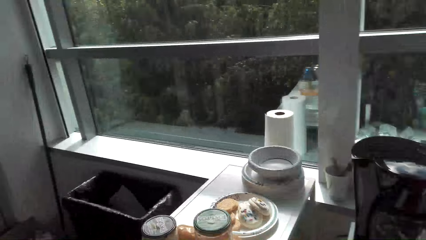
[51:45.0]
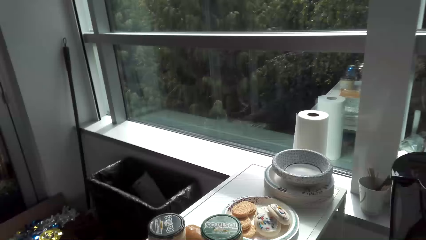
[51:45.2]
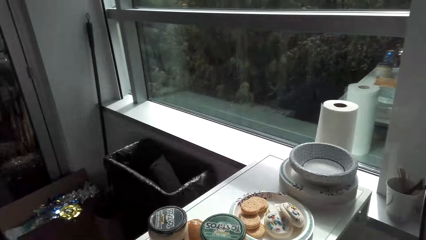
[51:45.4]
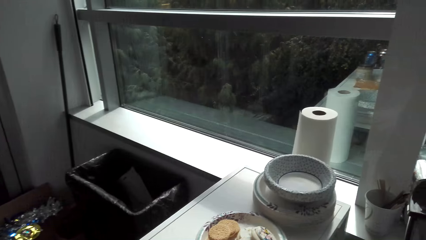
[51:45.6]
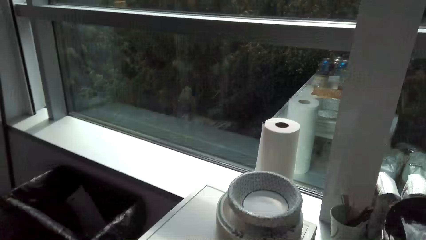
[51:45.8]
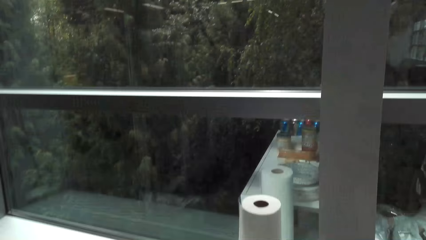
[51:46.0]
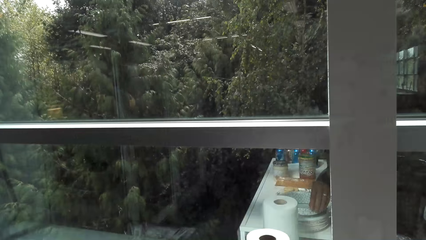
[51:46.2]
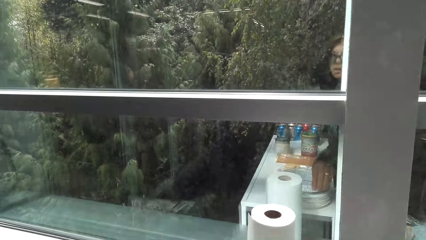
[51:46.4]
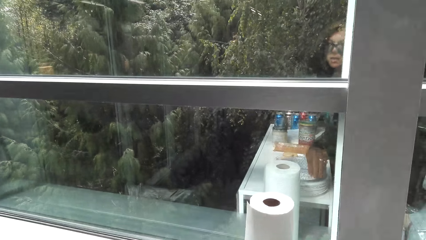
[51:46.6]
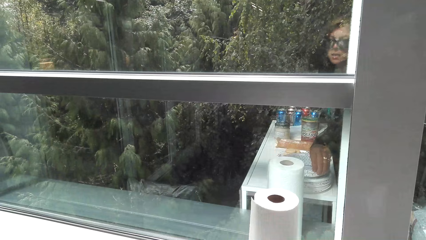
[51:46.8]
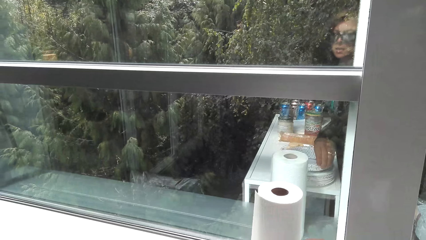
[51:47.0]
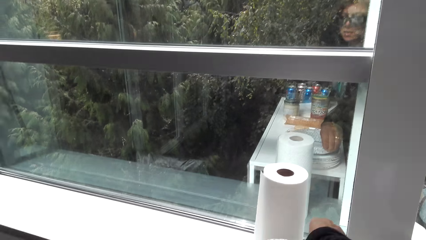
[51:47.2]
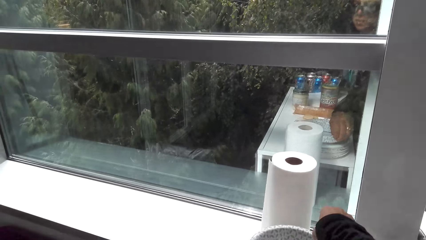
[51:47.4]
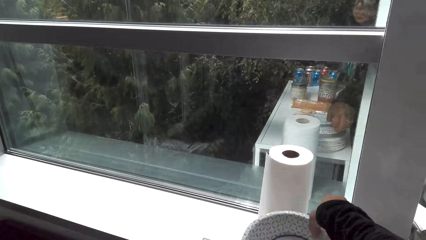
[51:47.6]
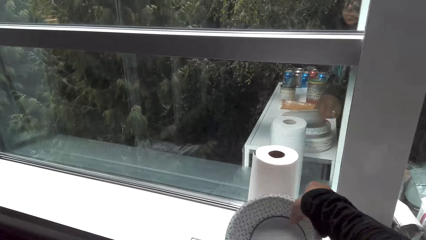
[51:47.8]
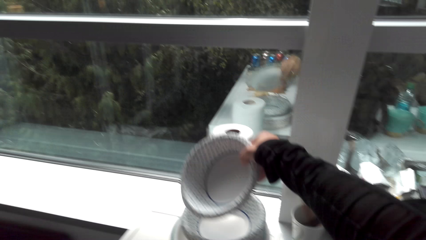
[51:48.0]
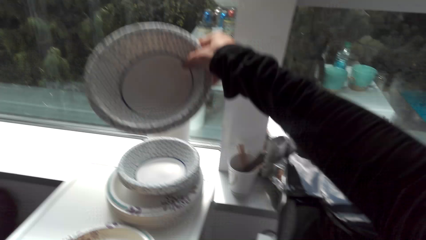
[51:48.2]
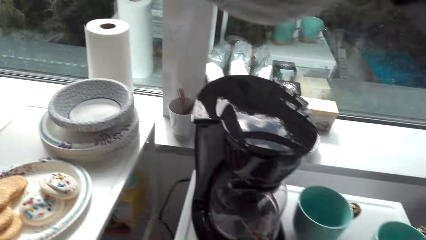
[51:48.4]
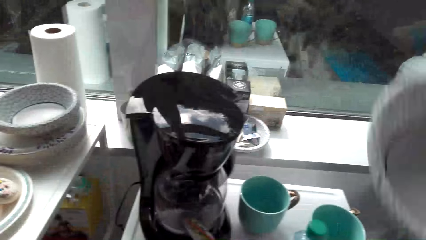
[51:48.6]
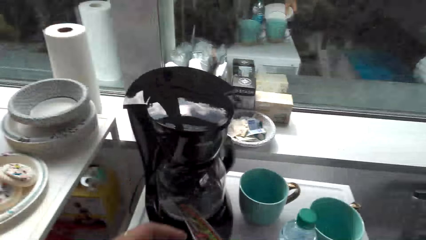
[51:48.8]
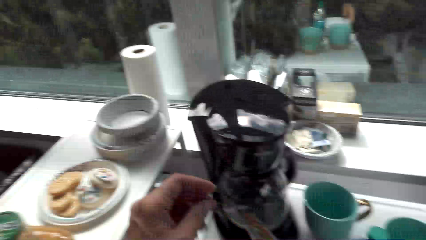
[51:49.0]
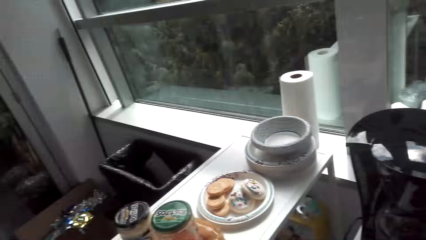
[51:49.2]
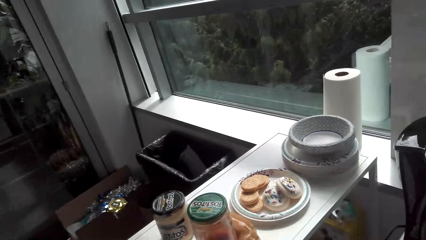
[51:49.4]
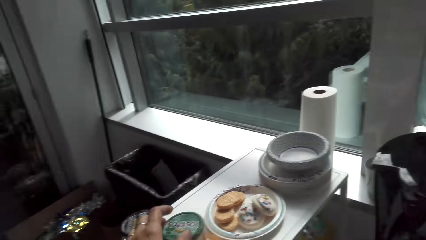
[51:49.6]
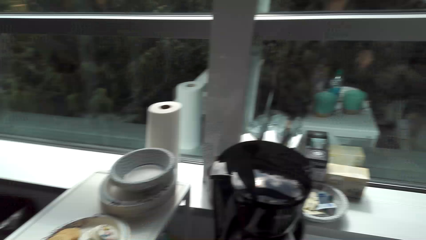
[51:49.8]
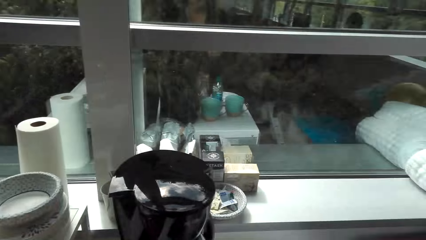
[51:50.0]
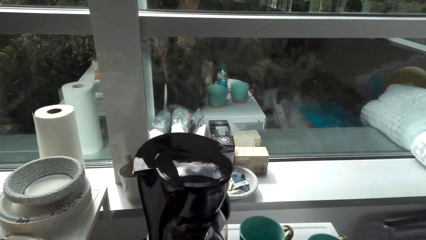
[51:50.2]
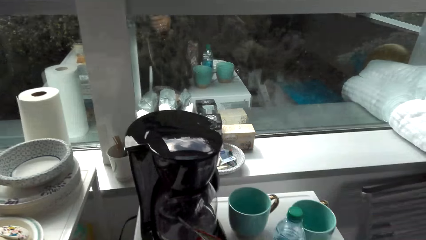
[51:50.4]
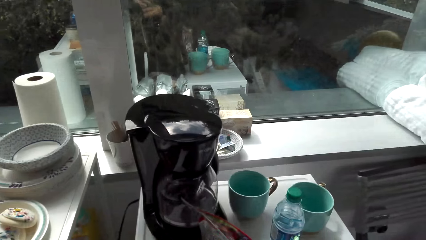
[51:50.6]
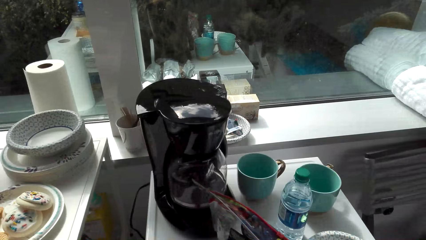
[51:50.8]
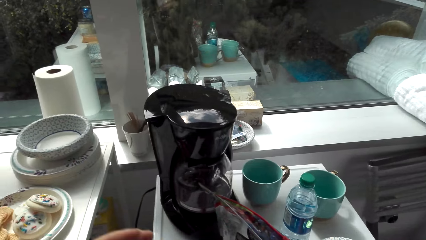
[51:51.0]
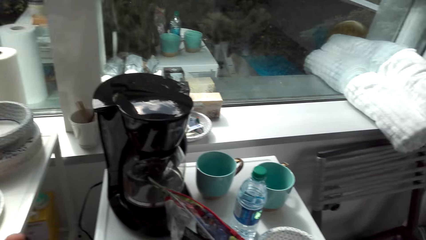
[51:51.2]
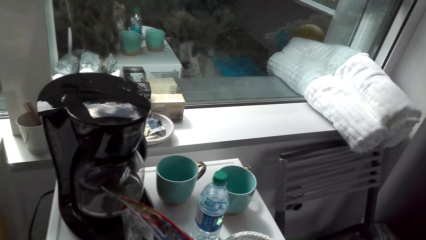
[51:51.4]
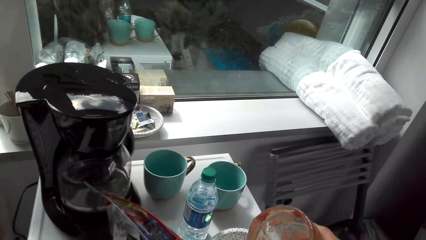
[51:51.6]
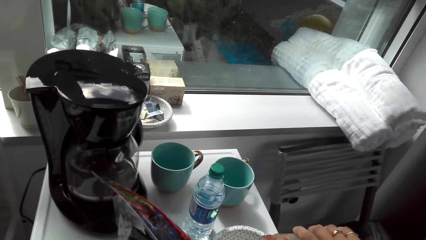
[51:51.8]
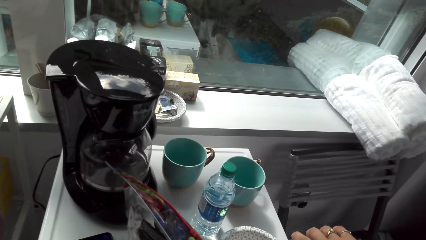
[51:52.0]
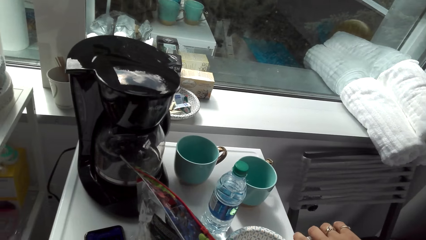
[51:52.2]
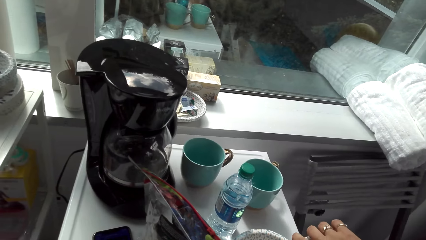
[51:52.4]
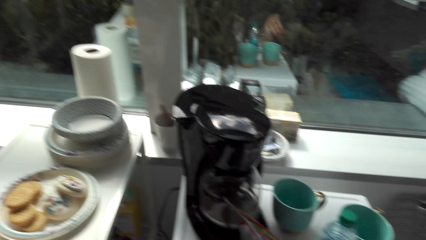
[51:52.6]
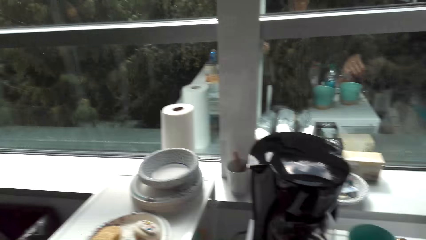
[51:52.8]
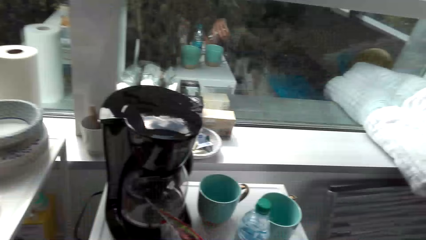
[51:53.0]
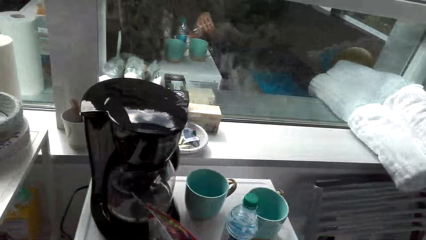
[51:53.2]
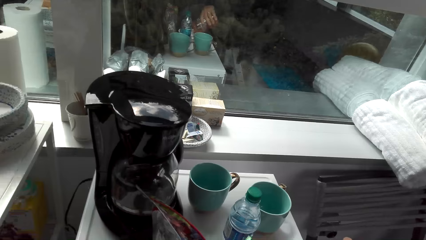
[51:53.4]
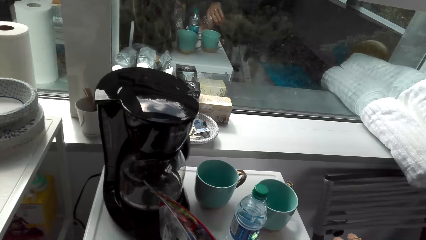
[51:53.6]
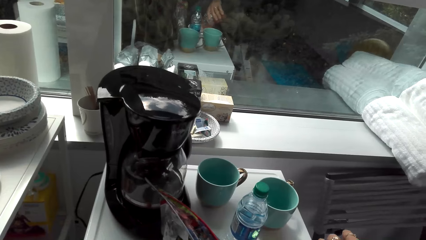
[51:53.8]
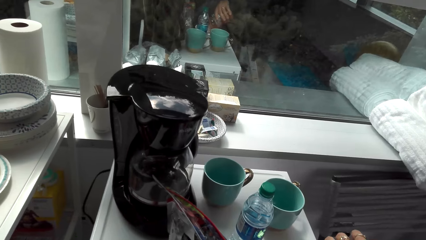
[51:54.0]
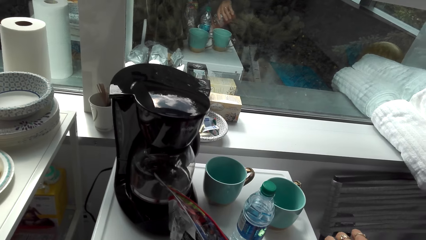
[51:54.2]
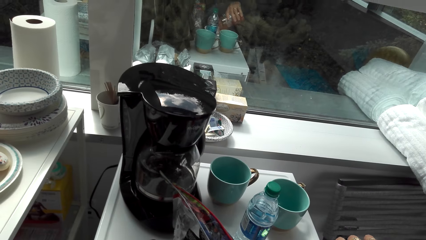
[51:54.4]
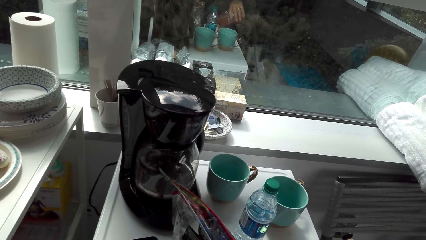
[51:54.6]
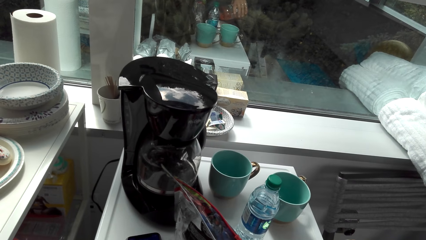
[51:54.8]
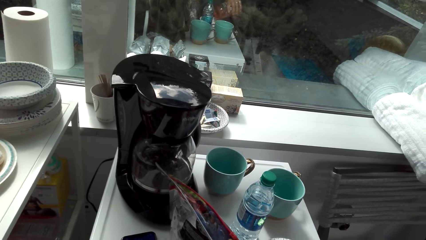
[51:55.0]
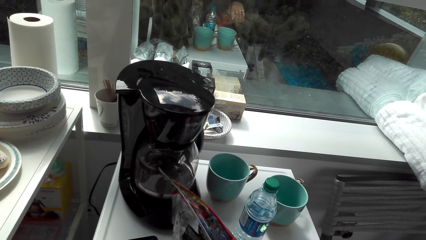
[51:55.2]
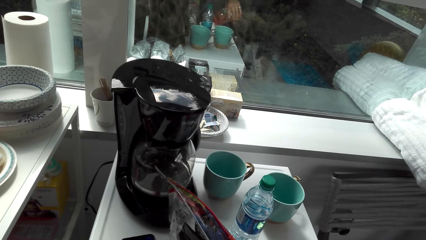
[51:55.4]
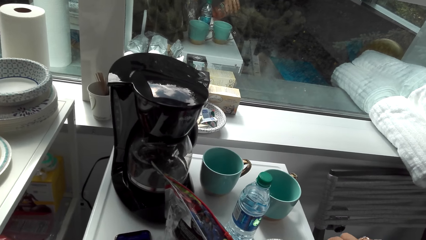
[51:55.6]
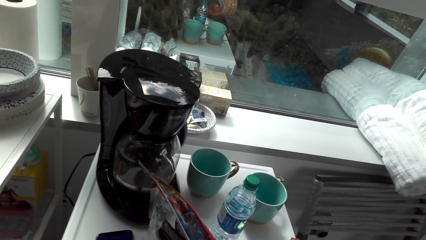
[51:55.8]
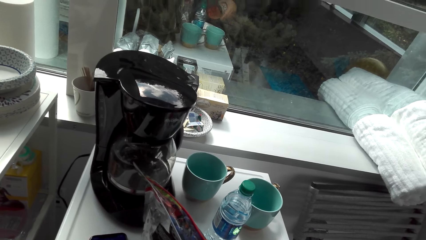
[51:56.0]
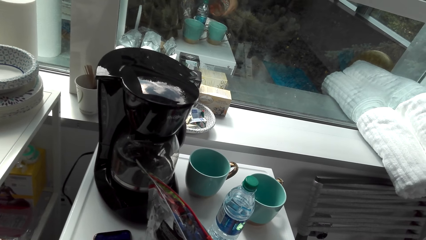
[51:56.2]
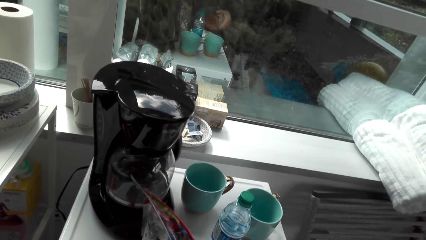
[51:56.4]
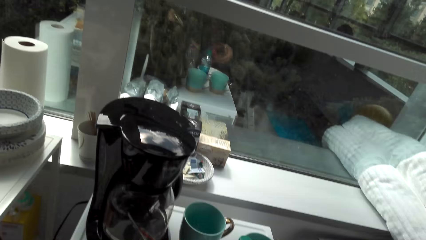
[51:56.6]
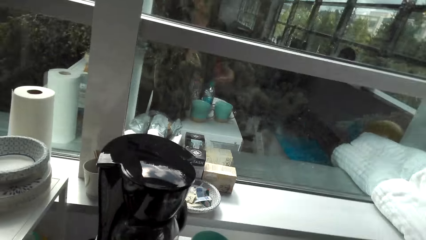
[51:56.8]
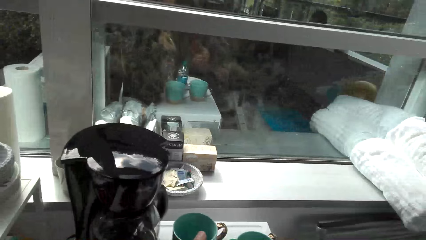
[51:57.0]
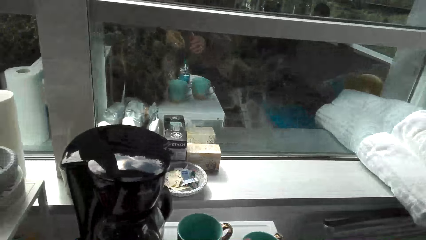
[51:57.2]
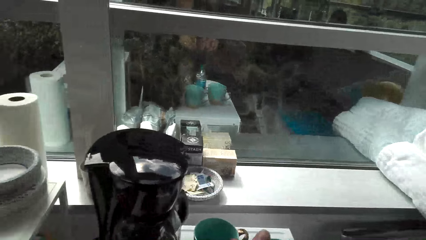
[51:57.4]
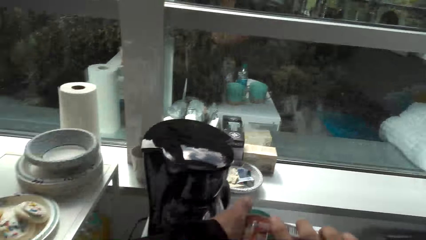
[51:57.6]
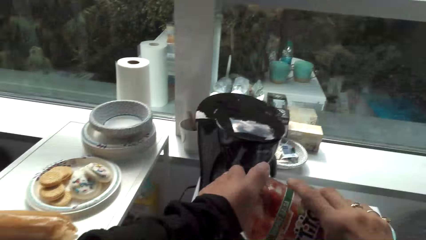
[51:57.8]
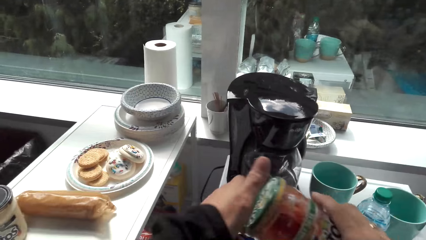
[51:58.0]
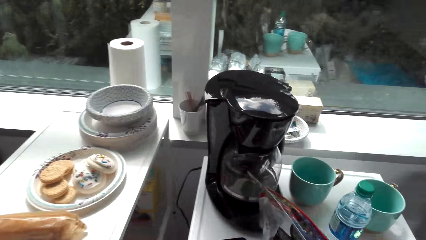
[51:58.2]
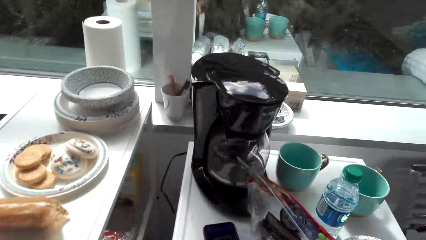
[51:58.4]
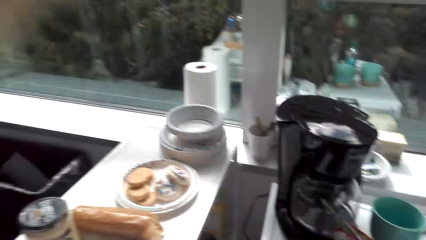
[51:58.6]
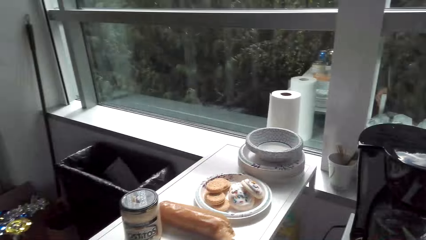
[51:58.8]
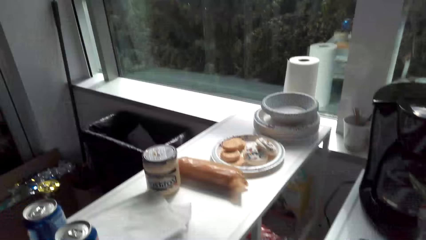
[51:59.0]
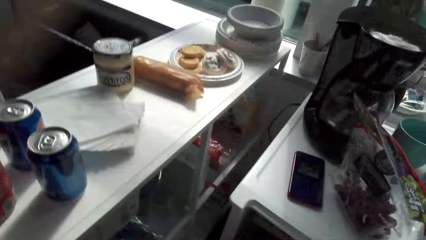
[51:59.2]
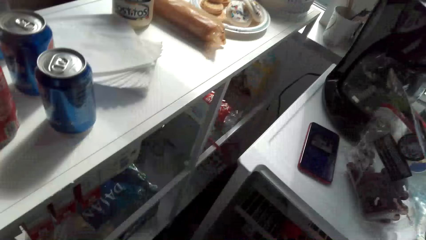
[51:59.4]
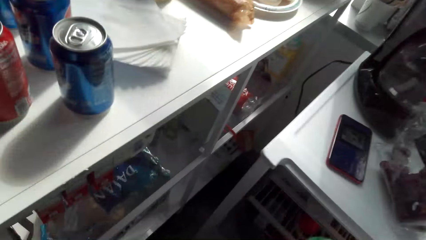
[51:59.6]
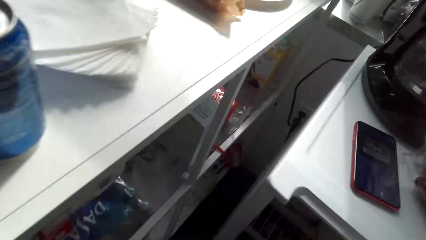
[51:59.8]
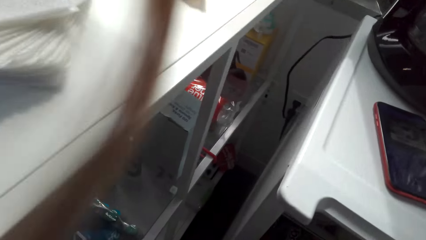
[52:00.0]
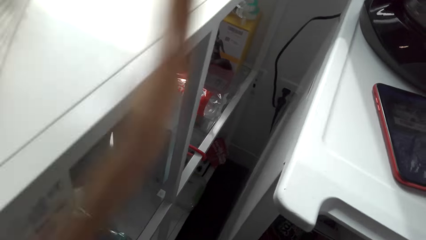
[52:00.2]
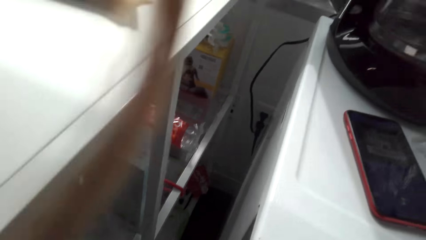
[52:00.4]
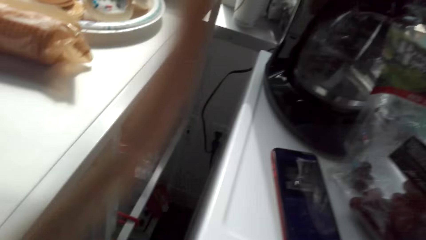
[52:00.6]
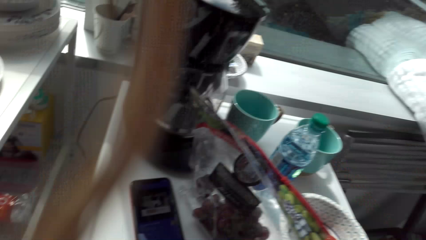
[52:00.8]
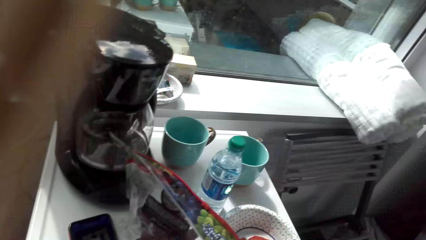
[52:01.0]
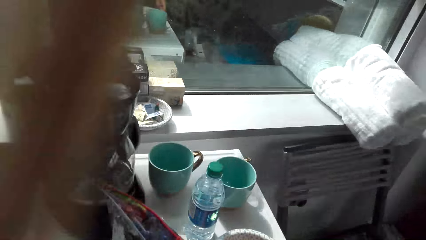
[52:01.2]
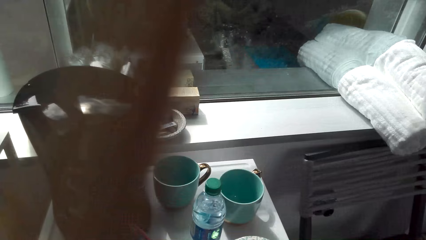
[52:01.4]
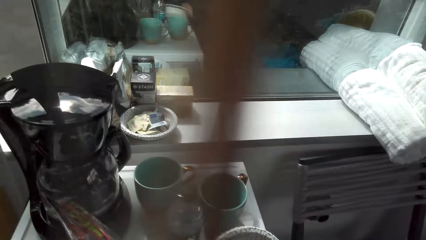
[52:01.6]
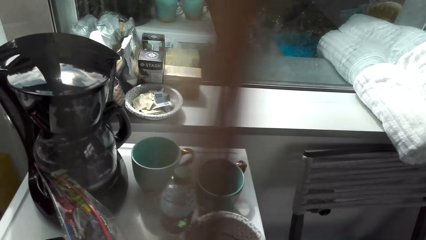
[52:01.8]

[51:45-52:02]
The camera wearer picks the plate. They add sauce on the plate. They close the jar and place the jar in the refrigerator.
